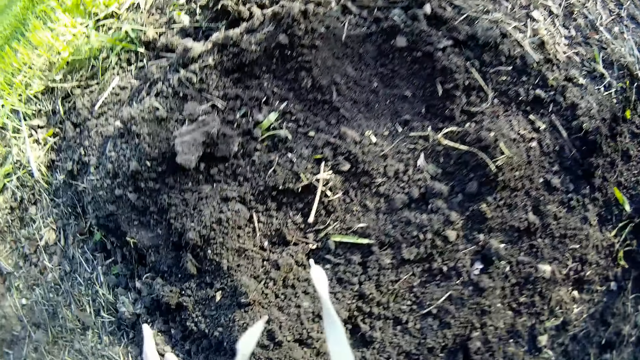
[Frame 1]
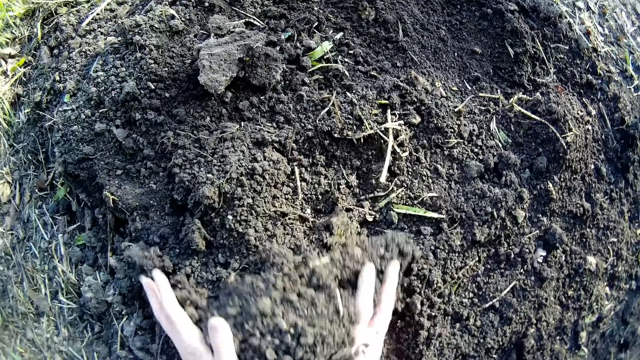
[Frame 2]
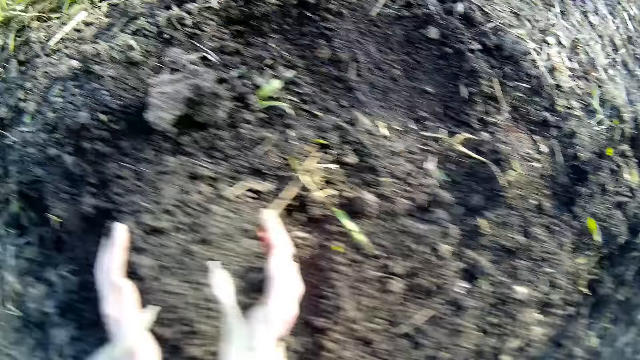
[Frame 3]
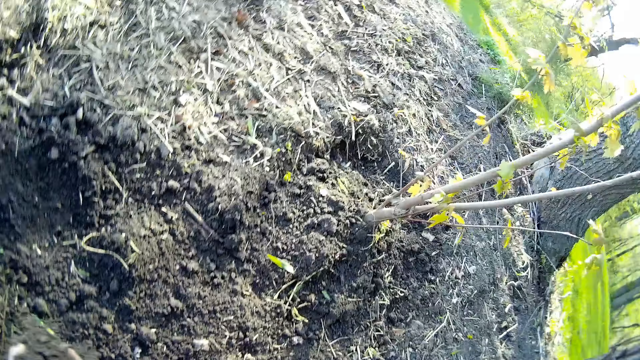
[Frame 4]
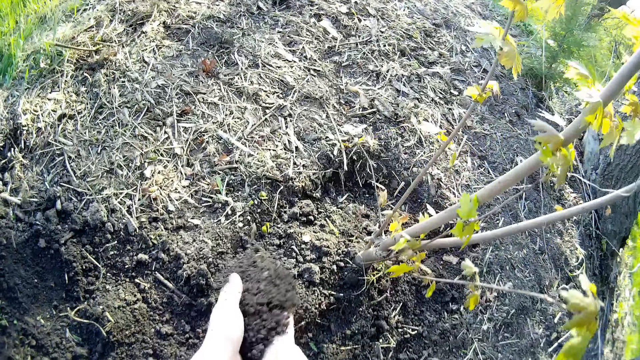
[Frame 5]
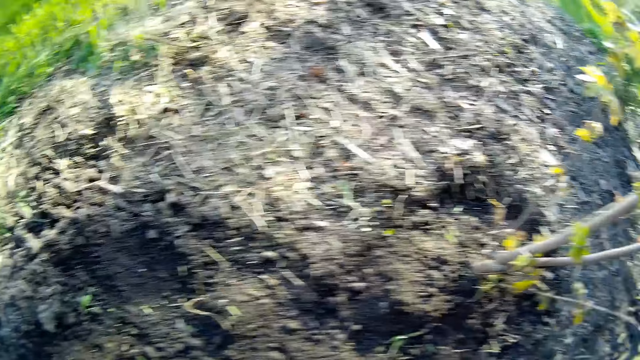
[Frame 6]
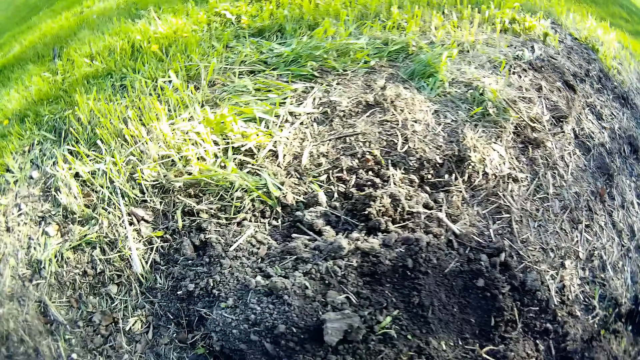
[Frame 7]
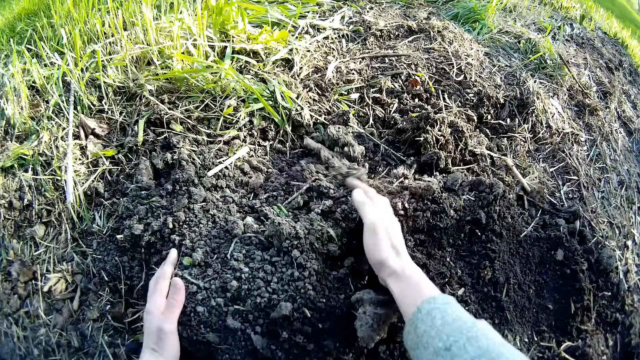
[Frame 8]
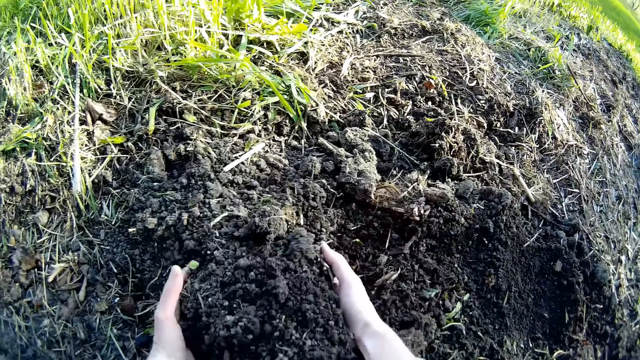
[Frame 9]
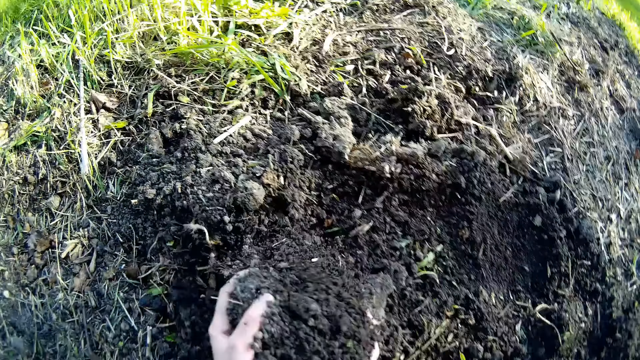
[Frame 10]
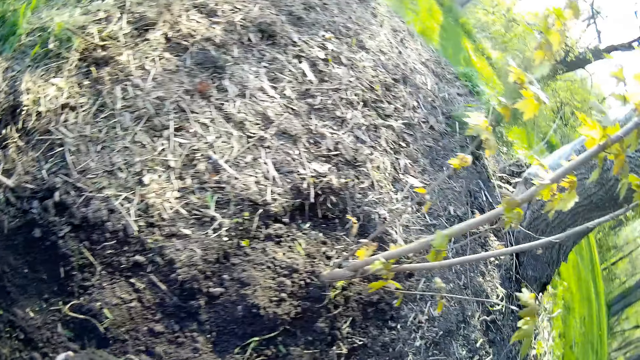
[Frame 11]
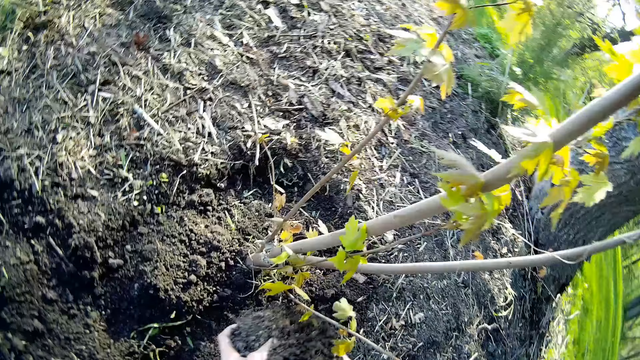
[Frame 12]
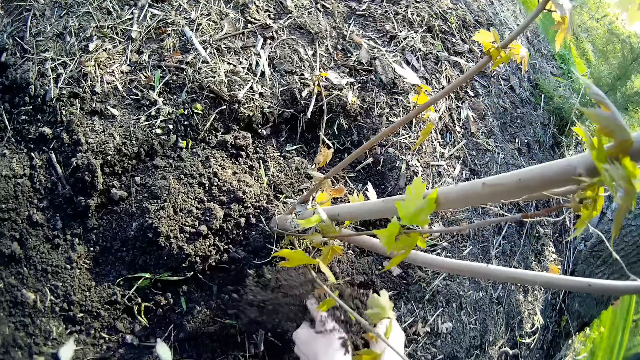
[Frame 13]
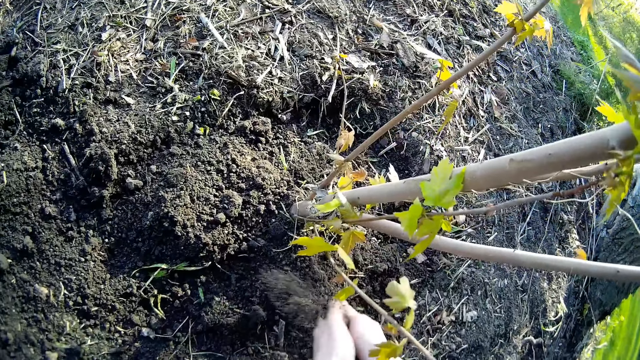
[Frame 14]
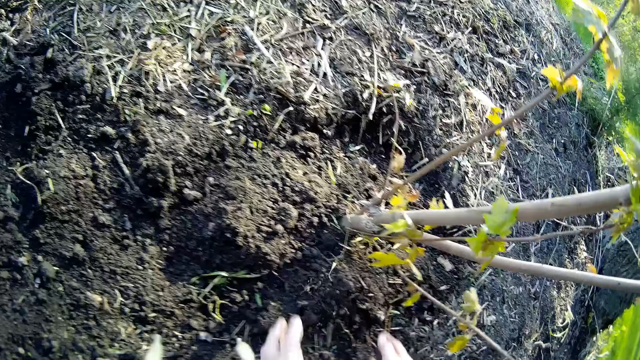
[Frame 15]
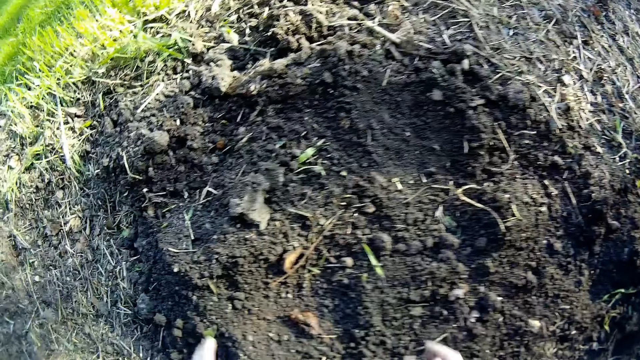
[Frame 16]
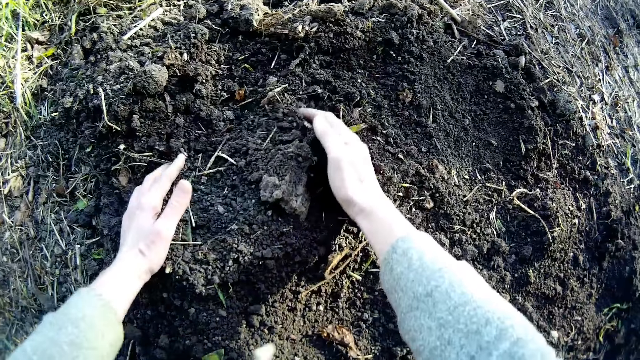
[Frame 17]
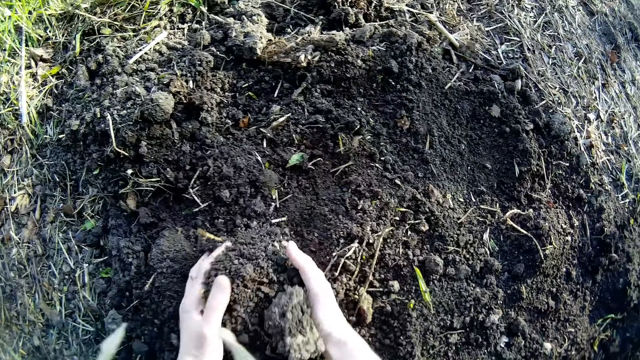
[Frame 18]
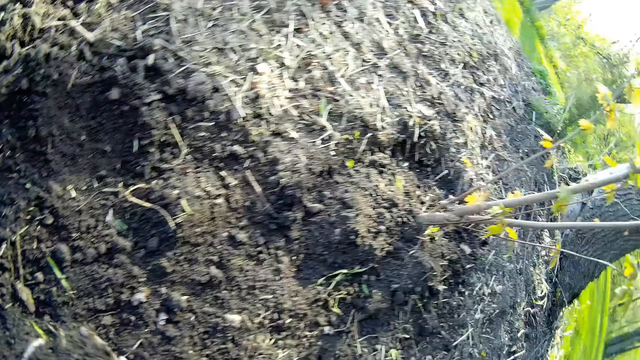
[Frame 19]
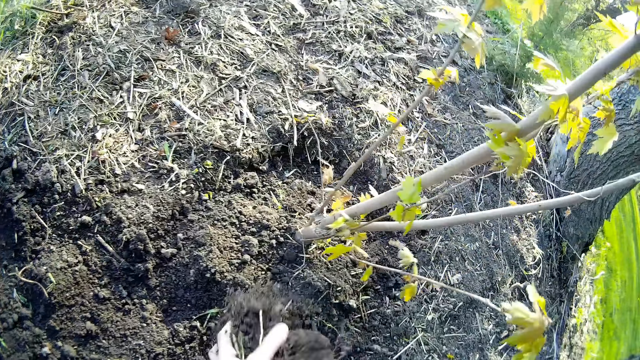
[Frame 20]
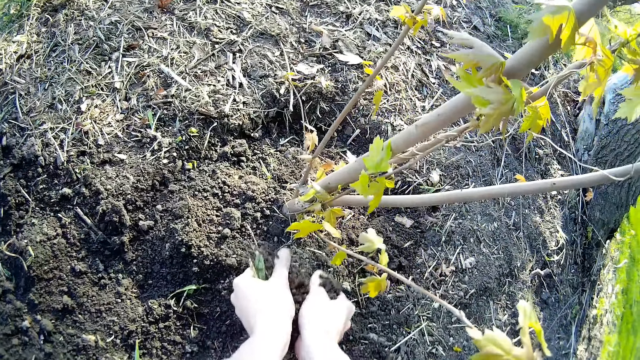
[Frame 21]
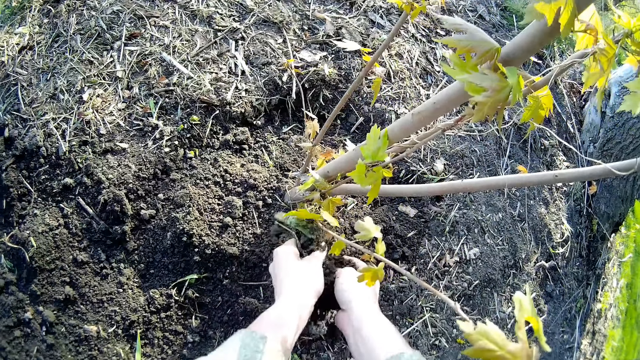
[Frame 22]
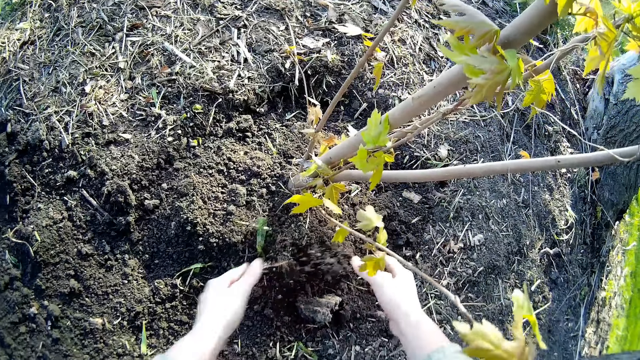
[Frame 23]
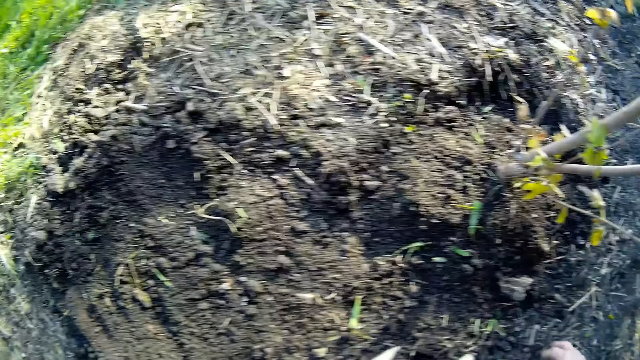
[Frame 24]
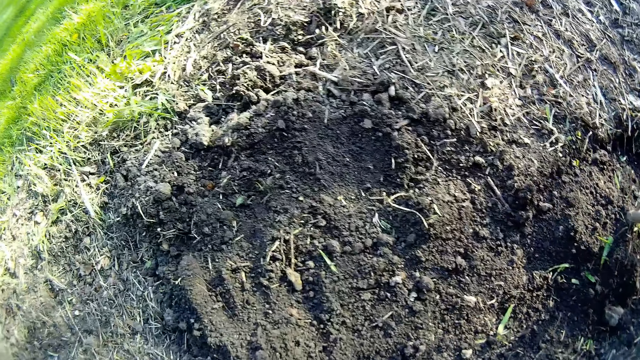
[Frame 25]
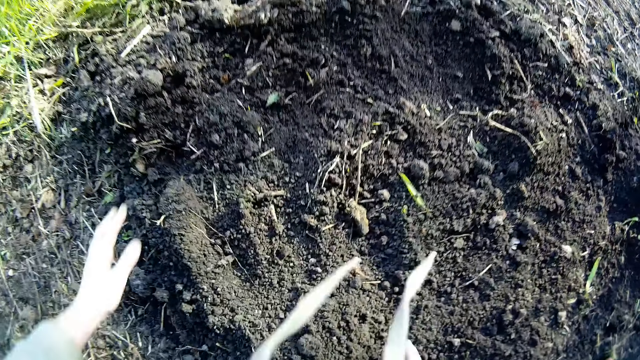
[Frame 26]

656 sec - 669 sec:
The camera wearer gathers soil on the ground with both hands. They pour the soil on the ground around the plant with both hands. They gather the soil on the ground with both hands. They spread the soil around the plant. They pour the soil on the ground with both hands. They gather the soil on the ground with both hands. They spread the soil with the hands. They pour the soil on the ground with both hands. They pick the soil with the hands.

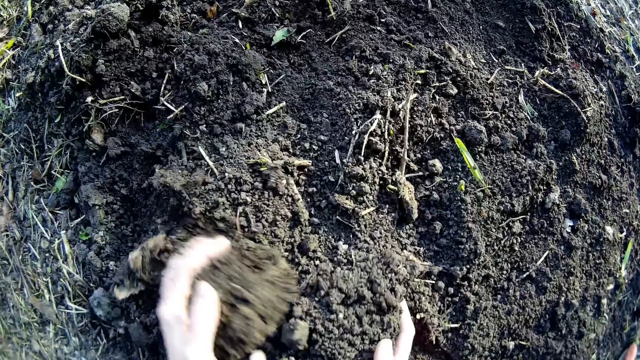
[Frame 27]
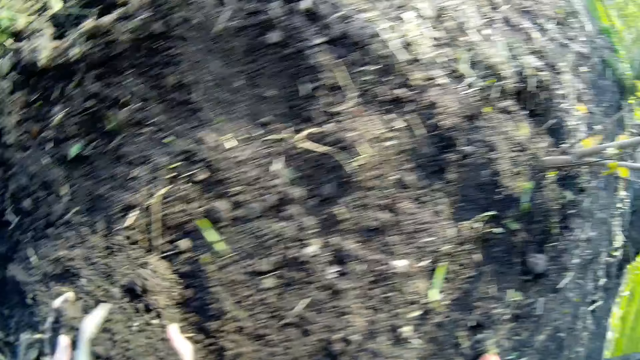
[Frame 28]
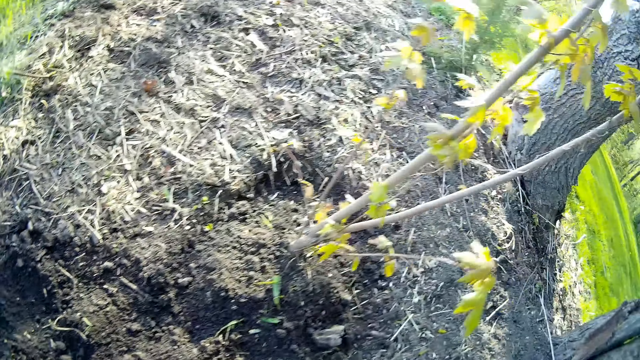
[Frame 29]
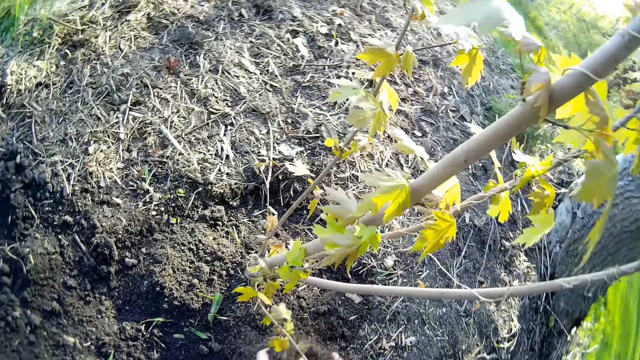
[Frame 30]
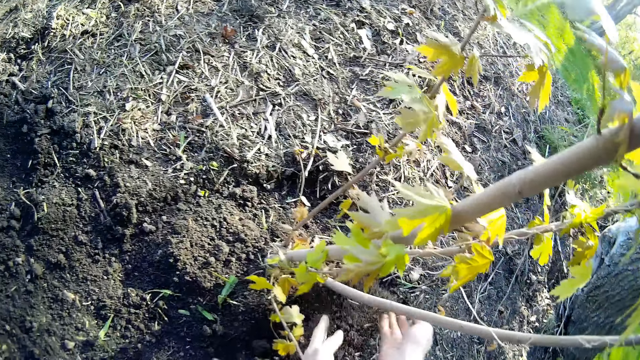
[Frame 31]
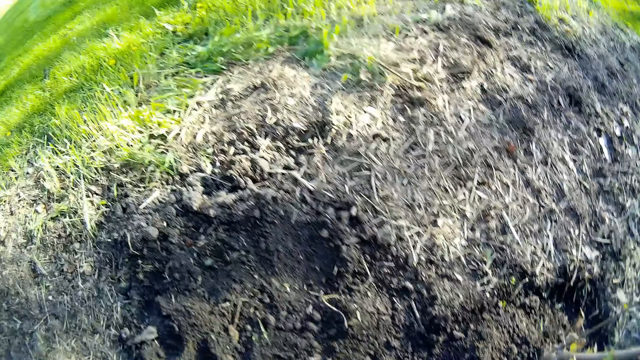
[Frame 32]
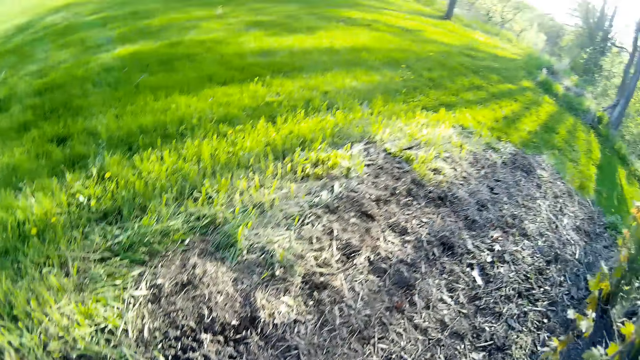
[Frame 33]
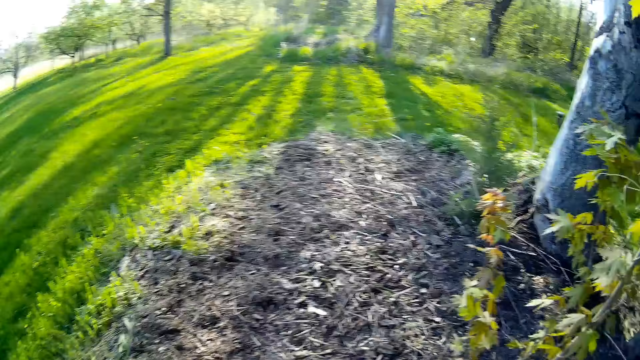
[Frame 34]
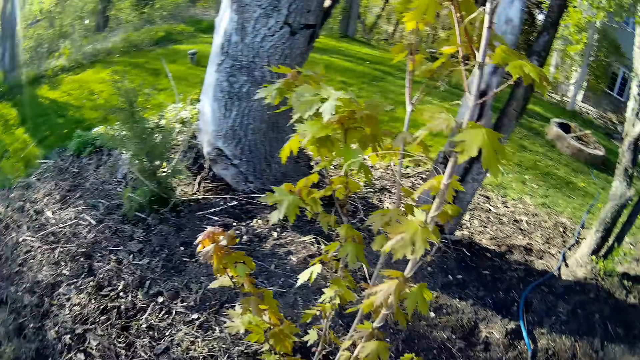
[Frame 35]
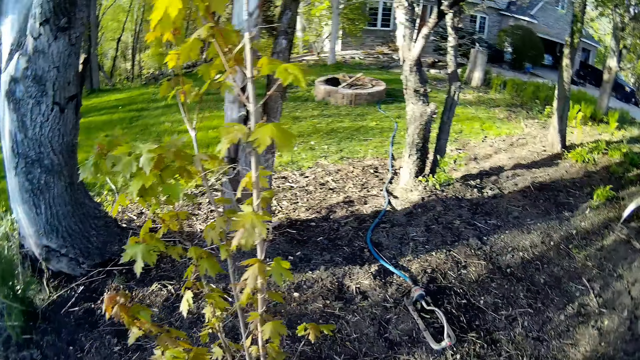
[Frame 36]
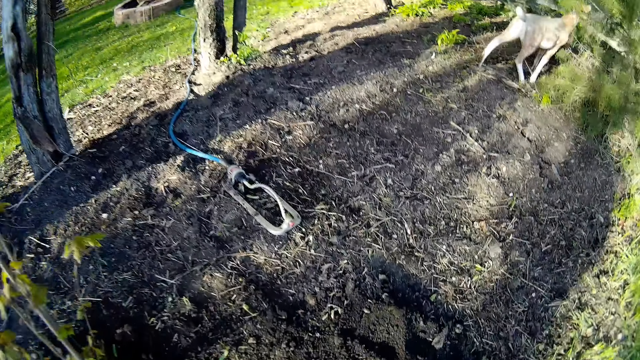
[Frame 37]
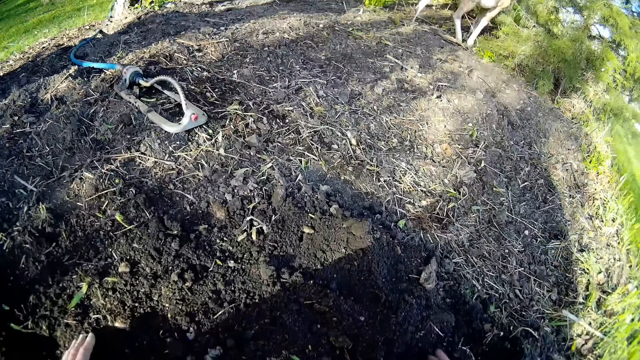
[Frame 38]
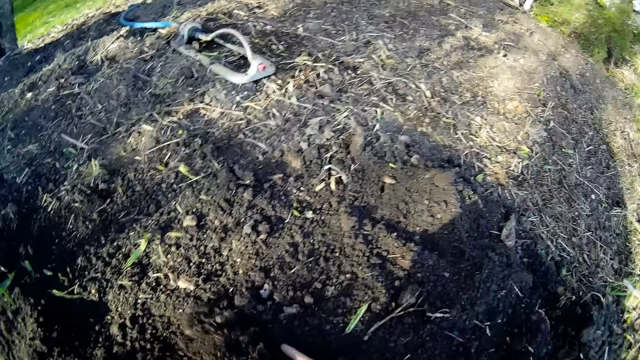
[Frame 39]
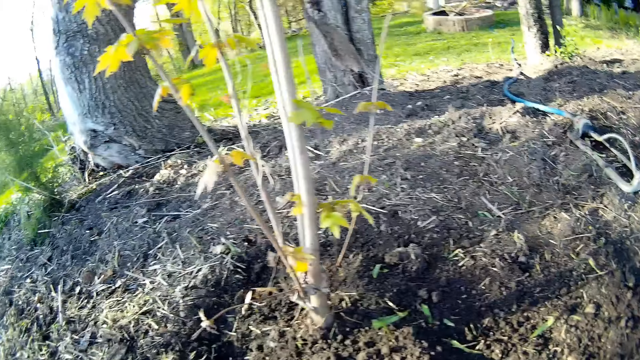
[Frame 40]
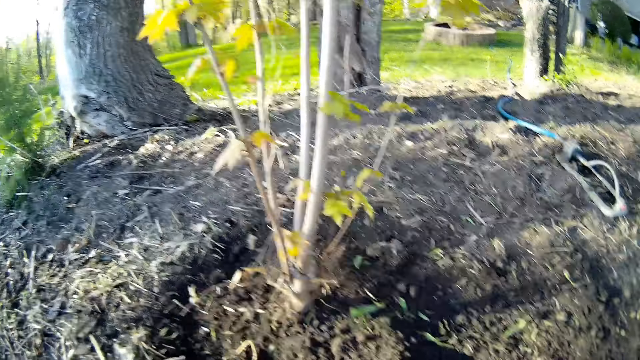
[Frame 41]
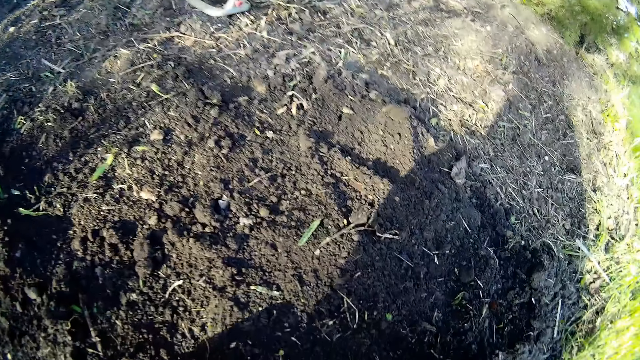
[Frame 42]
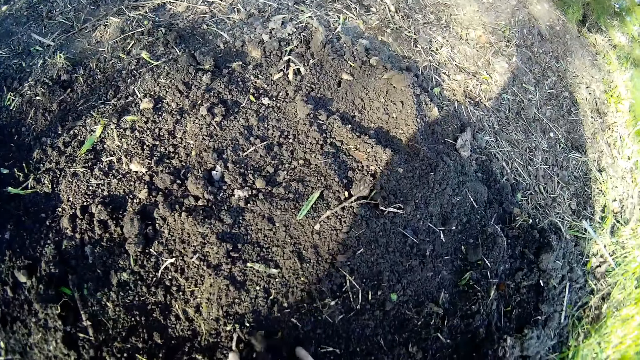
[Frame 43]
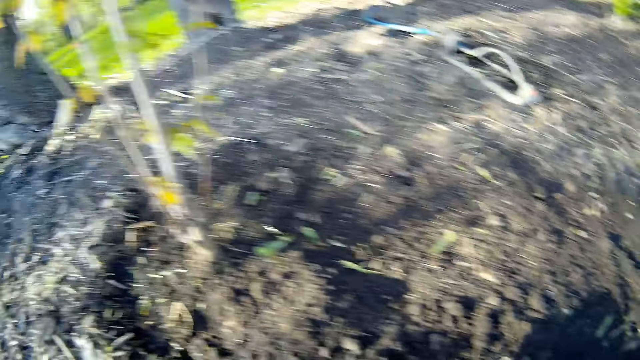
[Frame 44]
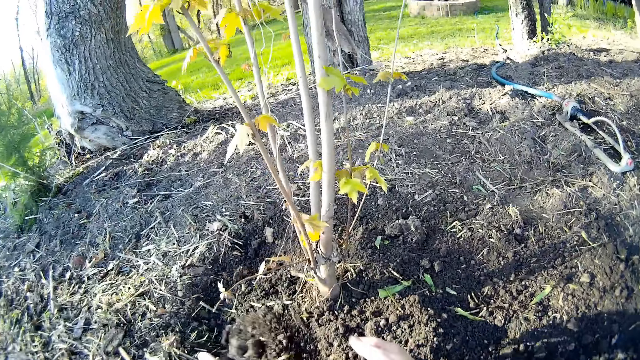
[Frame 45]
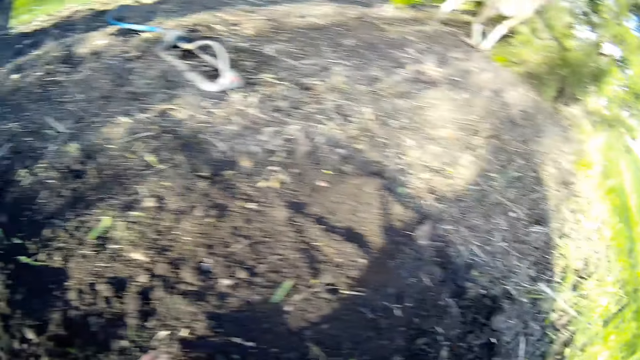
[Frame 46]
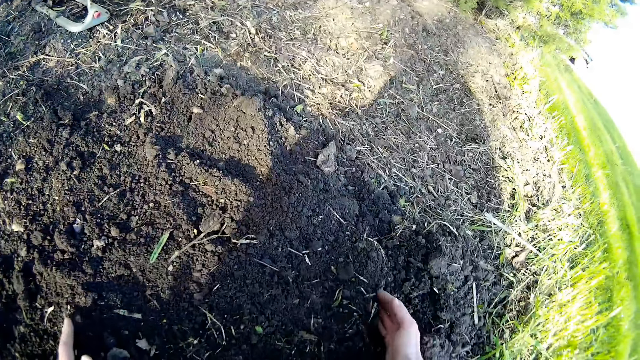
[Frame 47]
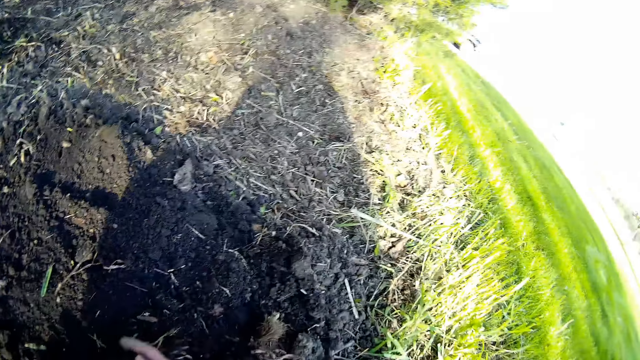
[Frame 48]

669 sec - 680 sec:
The camera wearer pours the soil on the ground around the plant with both hands. They look around. They gather the soil on the ground with both hands. They gather the soil again. They pour the soil on the ground around the plant with both hands. They move the soil with the hands. They gather the soil on the ground with both hands.
